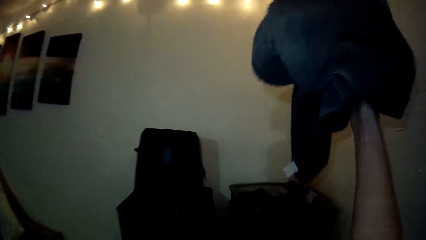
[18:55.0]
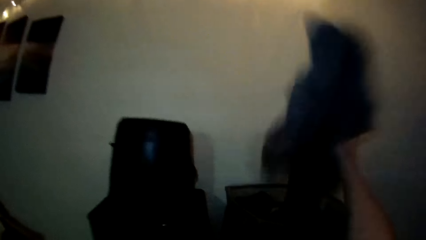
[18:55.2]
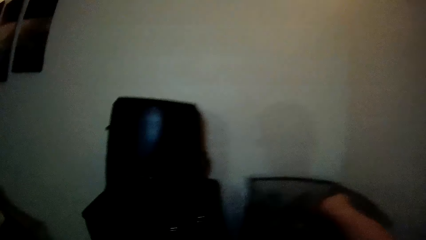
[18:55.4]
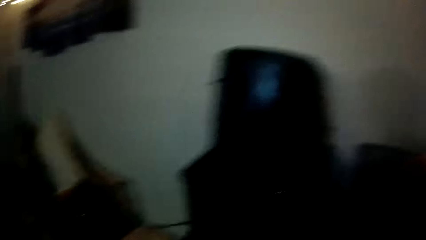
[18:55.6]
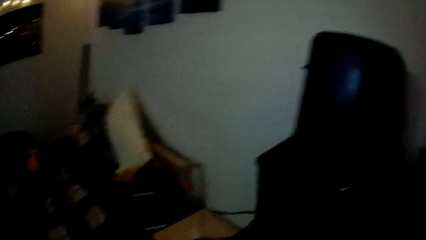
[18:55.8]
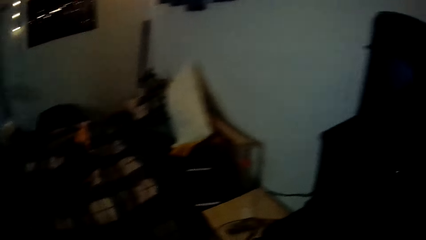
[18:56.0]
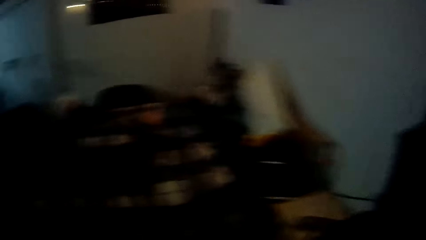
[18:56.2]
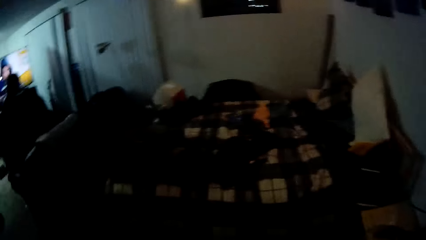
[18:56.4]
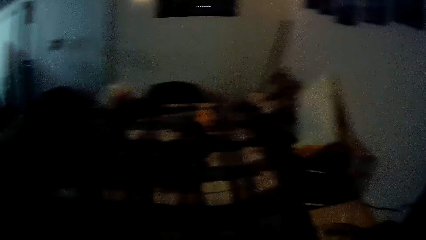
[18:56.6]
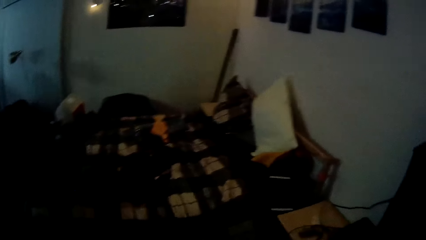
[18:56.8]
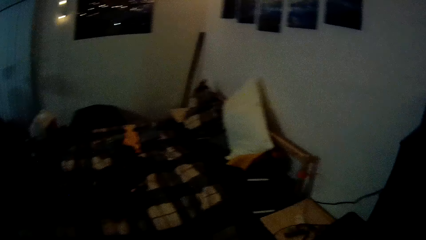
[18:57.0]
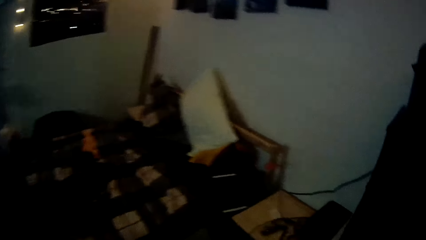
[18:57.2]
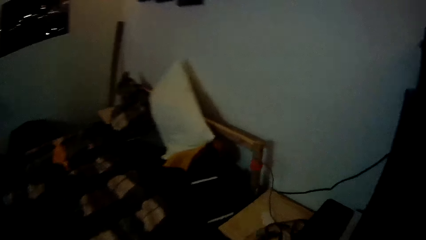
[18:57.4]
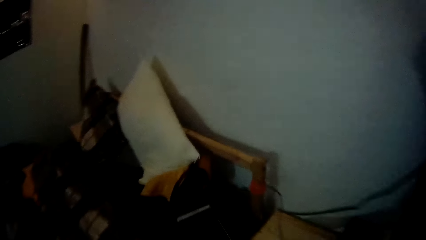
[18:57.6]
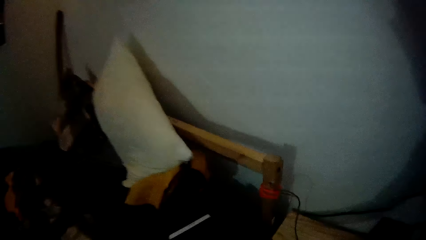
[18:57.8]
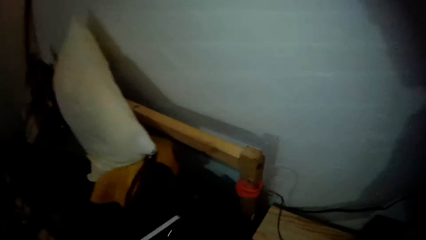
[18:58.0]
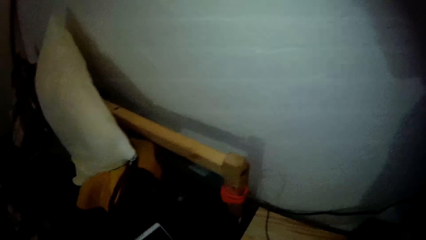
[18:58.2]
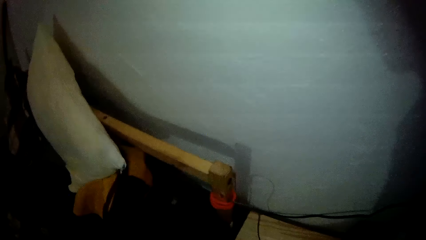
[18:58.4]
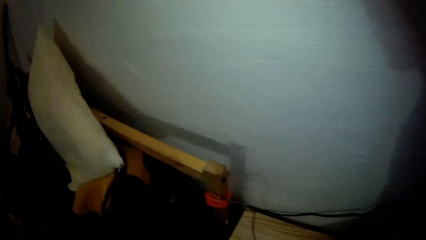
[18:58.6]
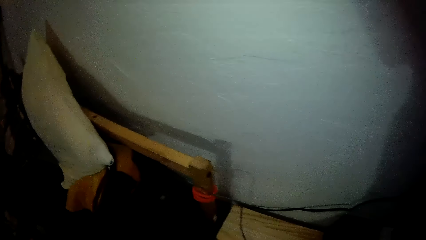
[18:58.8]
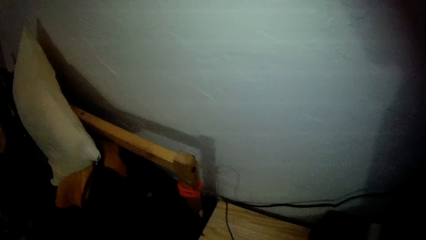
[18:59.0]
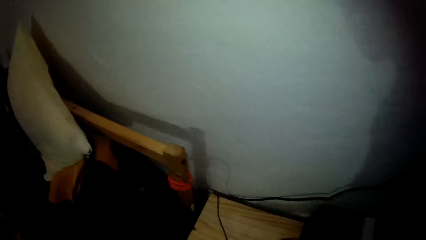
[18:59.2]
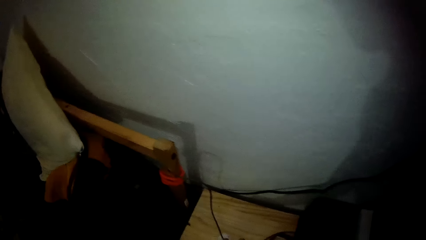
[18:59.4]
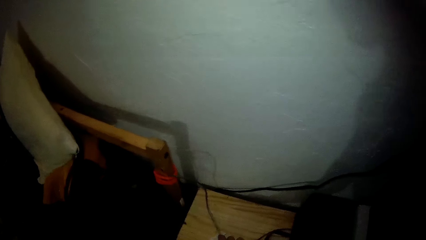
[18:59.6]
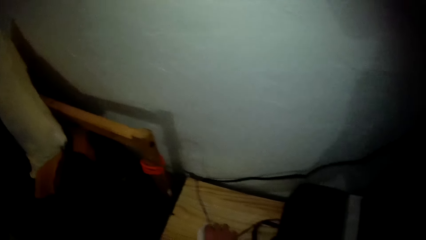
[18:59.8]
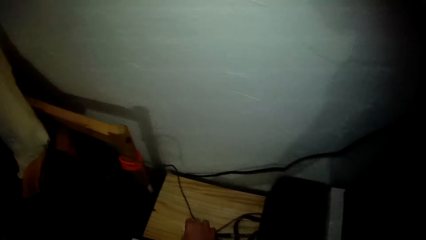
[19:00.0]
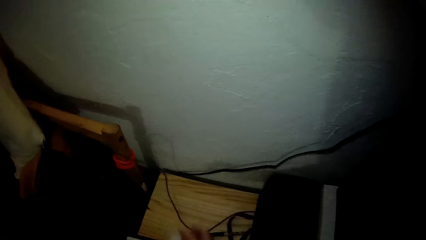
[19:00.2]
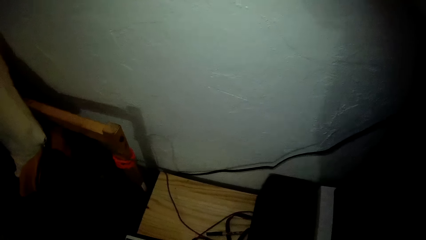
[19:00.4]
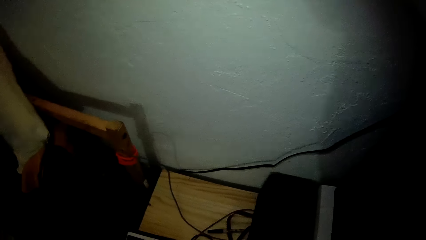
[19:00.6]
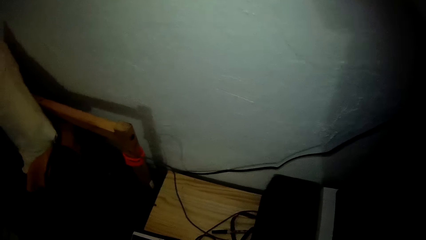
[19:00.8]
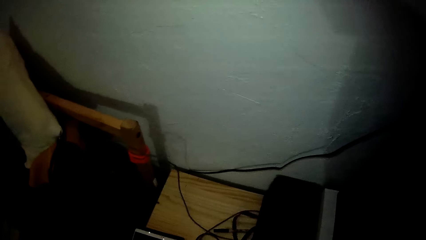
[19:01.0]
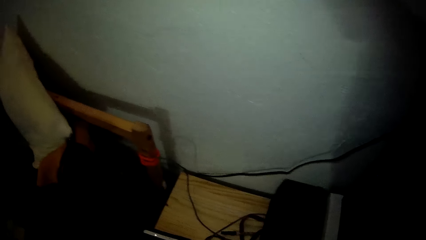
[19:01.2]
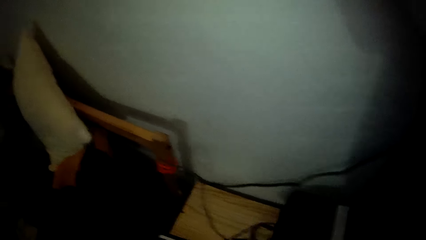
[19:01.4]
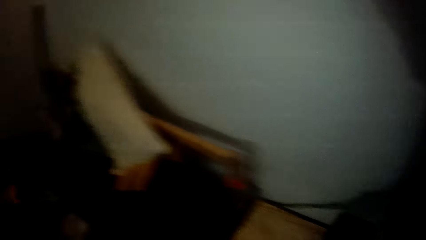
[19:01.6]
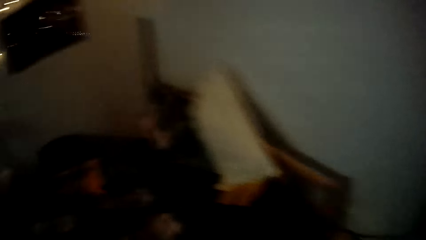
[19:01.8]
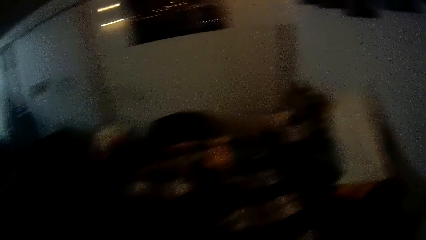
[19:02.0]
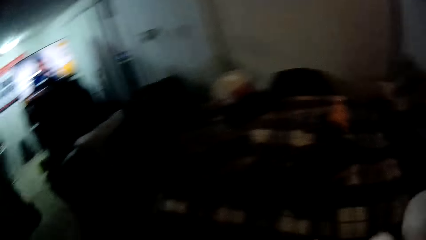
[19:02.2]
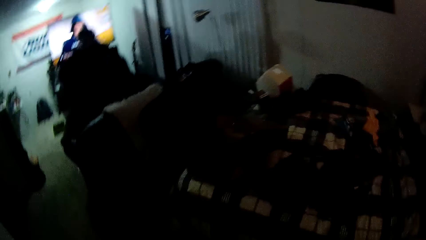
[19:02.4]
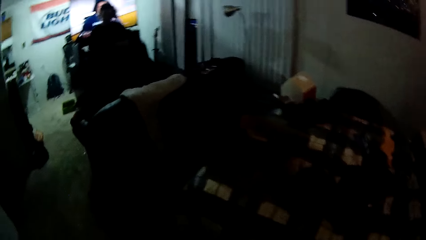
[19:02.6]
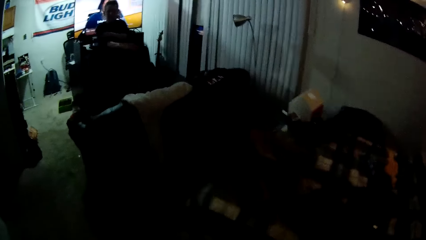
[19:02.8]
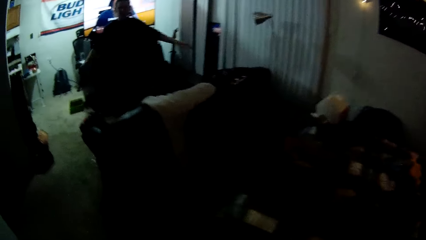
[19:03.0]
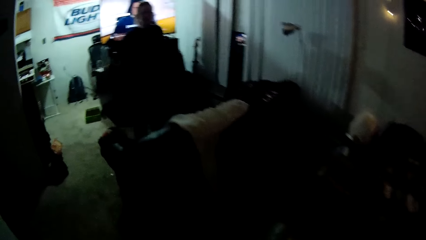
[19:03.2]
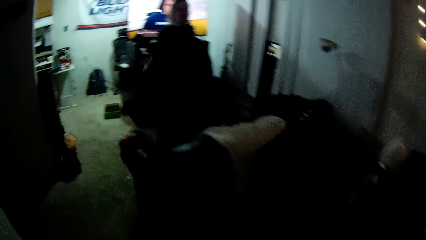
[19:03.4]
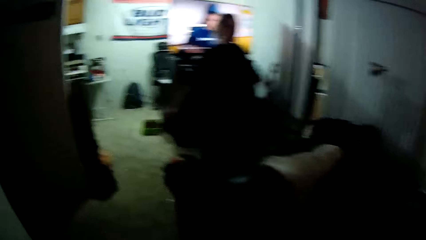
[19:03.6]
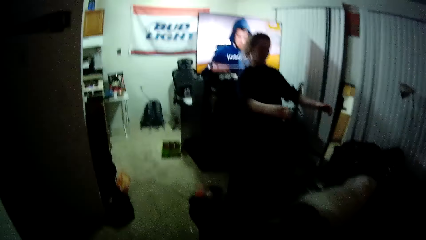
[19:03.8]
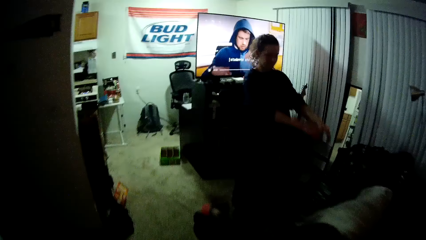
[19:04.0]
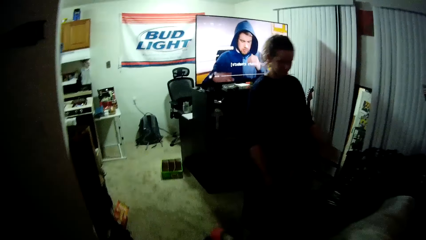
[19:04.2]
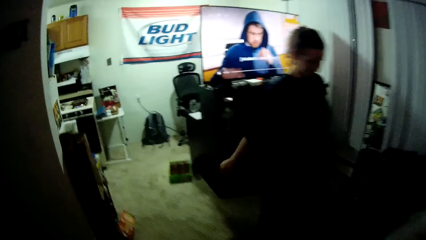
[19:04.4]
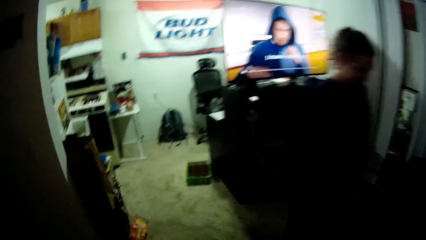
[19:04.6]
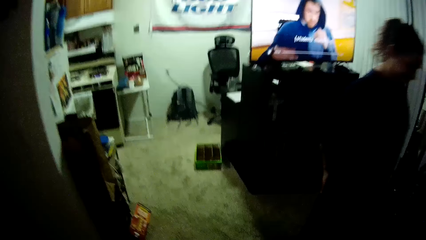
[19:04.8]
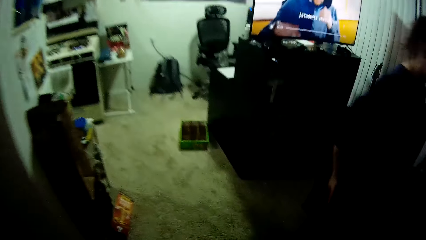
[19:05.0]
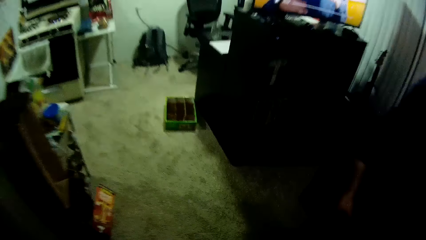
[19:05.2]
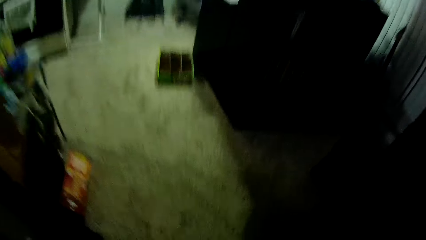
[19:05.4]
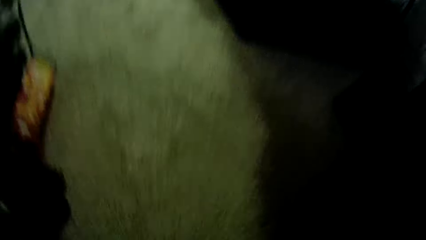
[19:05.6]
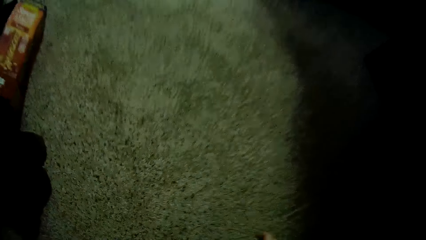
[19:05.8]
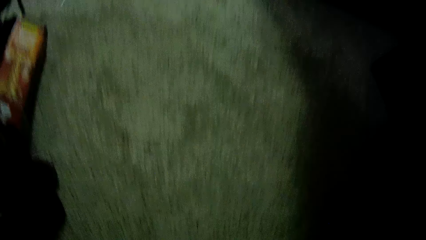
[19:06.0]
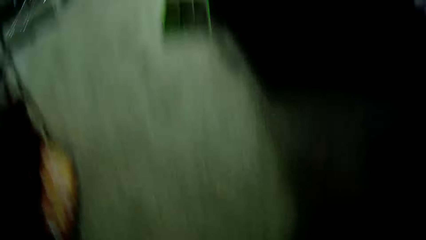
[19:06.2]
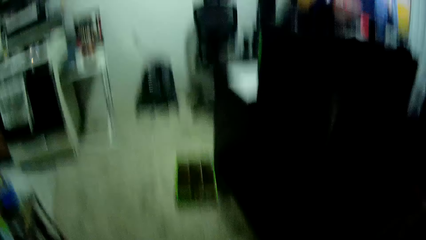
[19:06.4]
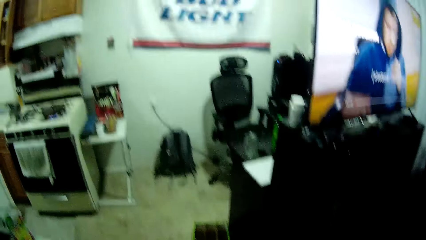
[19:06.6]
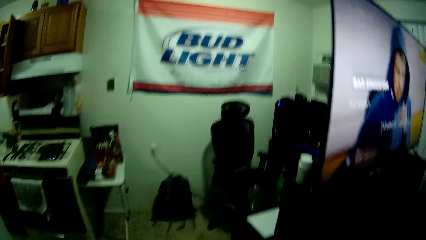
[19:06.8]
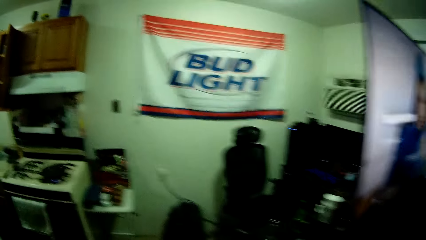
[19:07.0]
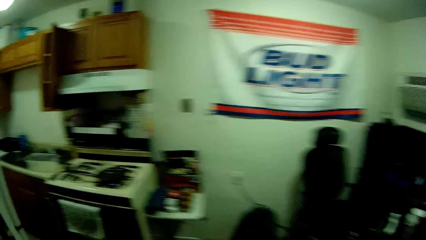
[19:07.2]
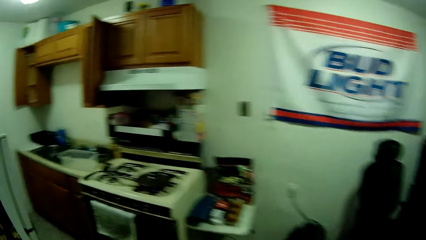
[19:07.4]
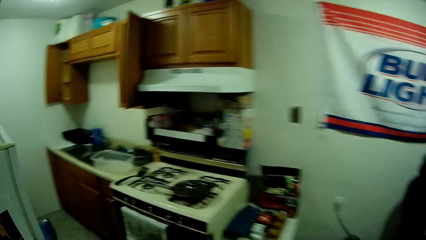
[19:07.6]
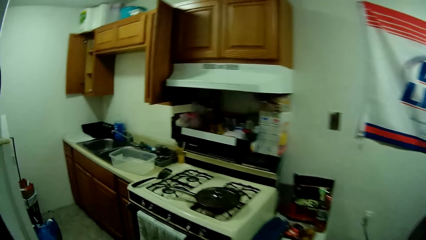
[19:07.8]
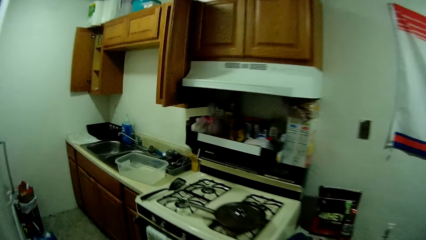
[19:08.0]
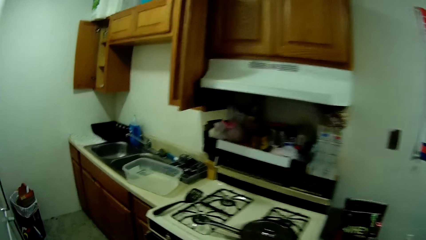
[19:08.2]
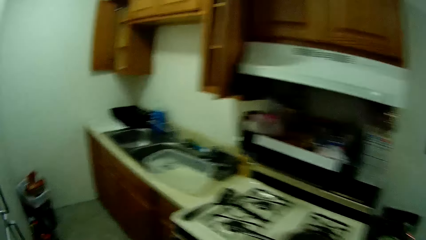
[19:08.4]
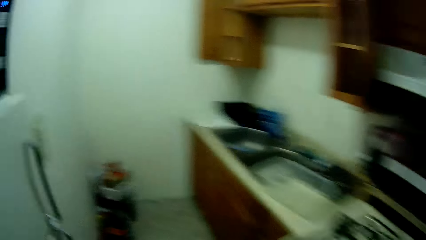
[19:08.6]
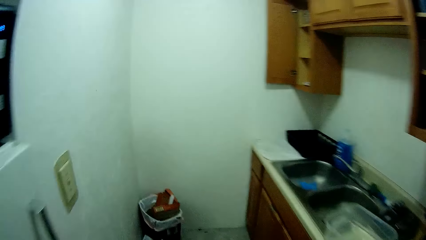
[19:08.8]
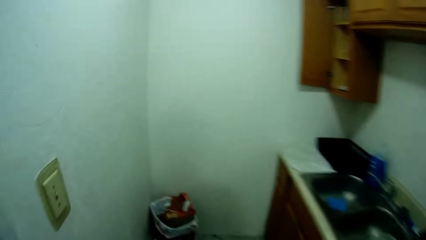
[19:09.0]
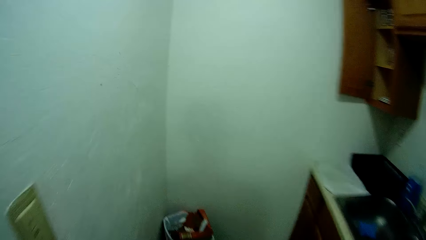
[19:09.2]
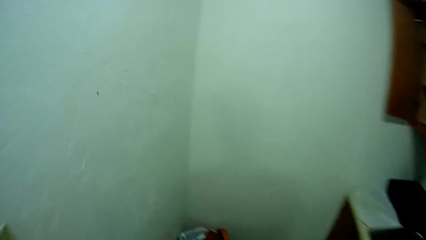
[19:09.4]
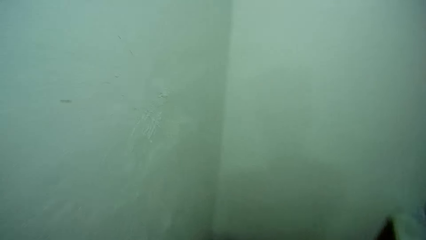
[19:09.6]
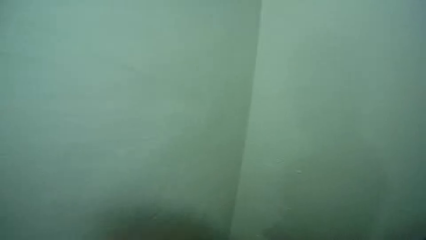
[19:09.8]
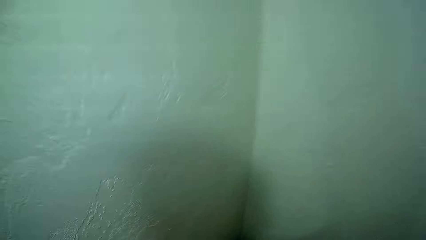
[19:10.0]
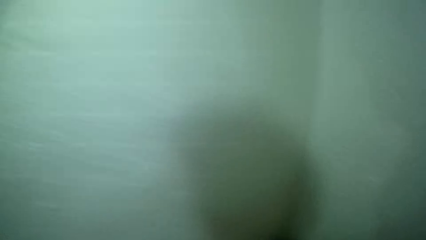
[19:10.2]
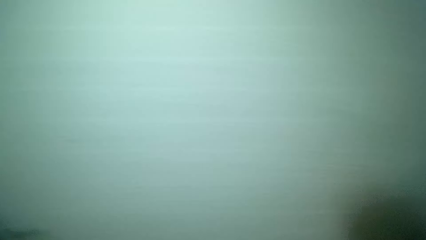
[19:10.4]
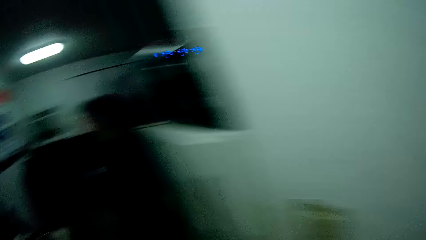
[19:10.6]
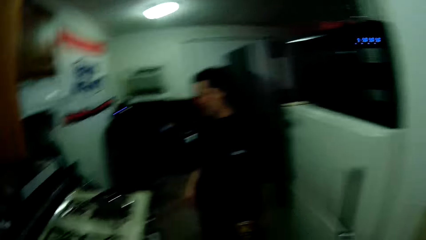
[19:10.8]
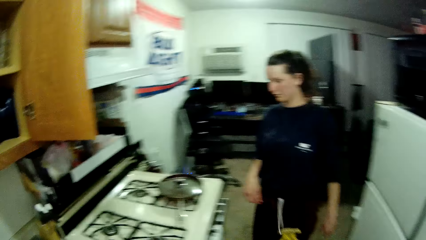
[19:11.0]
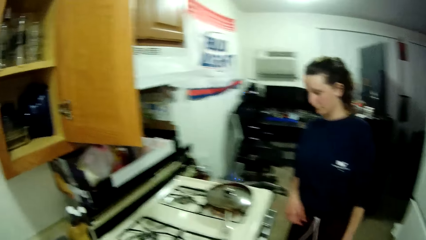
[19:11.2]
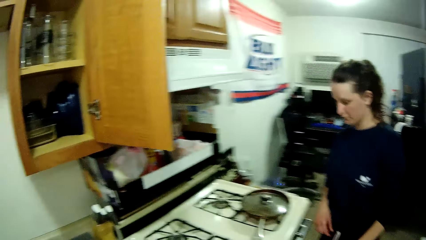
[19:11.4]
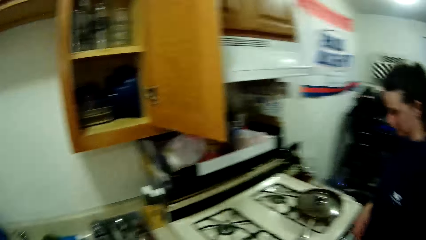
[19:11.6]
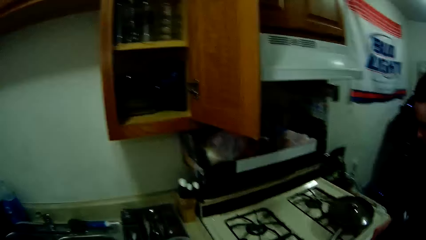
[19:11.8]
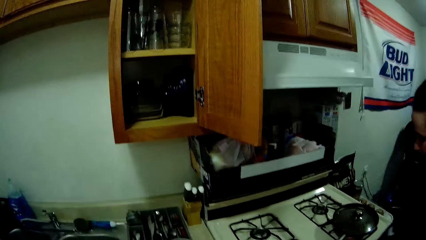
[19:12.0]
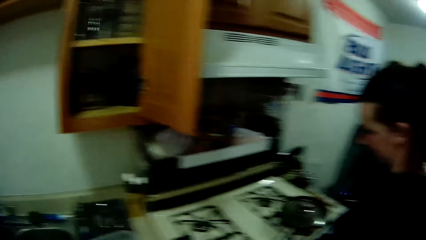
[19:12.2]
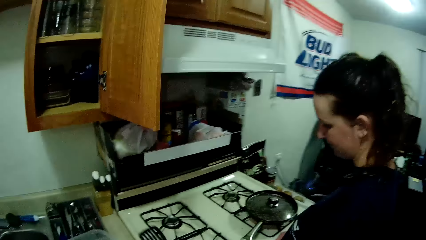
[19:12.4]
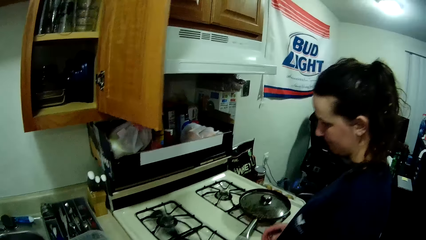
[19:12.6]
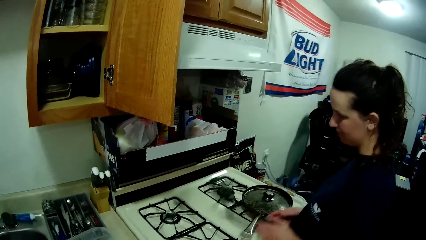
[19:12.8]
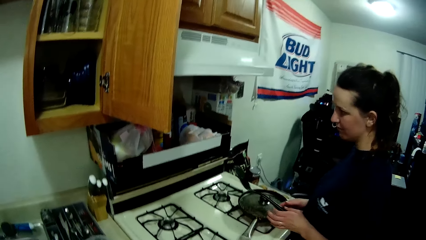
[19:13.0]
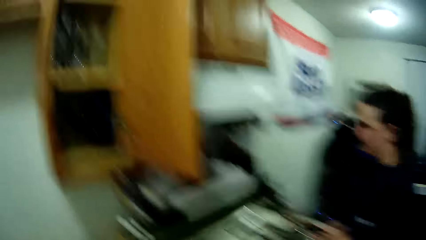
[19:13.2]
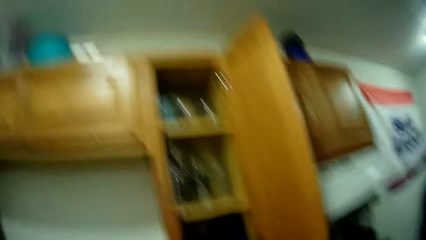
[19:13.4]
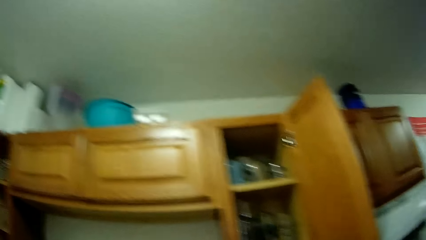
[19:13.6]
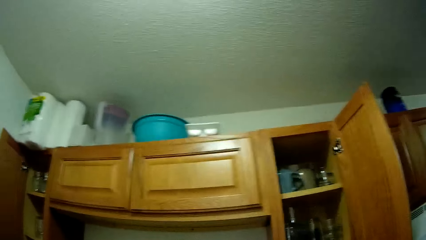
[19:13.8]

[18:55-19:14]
The camera wearer throws down the jean trouser or towel in a basket in the room with his right hand. He stares at the bed. He pulls an electric cable on a stand with his right hand. He walks away from the bed. A woman swings both hands. The camera wearer bends towards the floor. He picks up dirt on the floor with his right hand. He stands up and walks towards the kitchen. He throws the dirt in a bin with his right hand. He observes the woman. The woman picks up a spatula on the cooker with her left hand.
